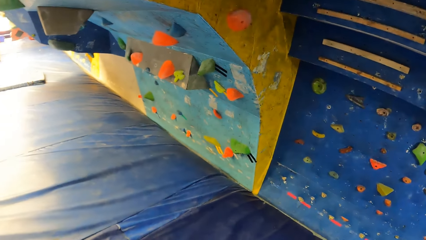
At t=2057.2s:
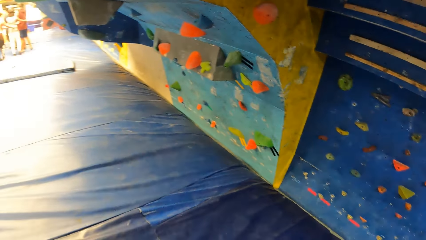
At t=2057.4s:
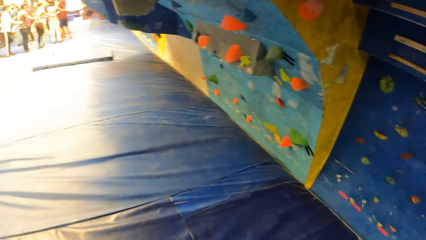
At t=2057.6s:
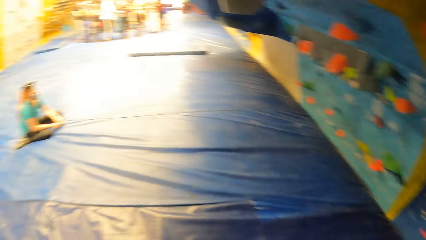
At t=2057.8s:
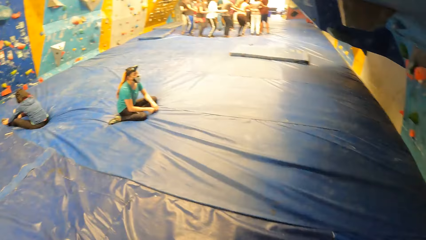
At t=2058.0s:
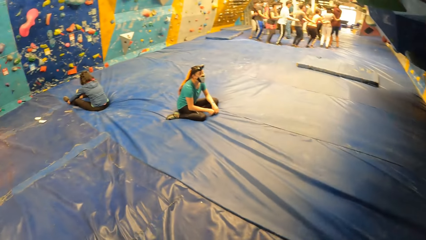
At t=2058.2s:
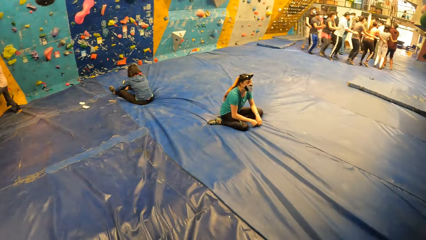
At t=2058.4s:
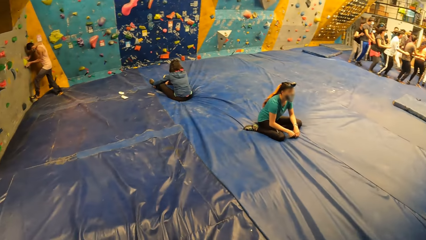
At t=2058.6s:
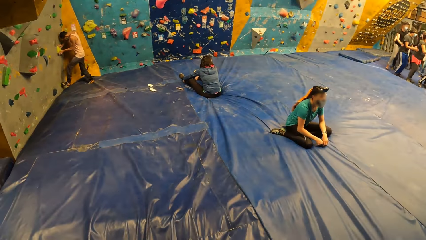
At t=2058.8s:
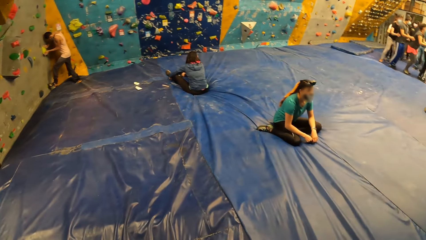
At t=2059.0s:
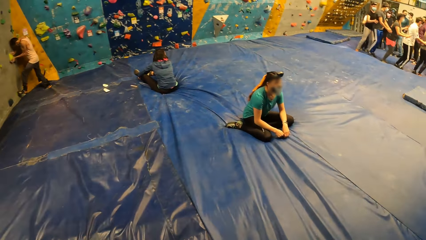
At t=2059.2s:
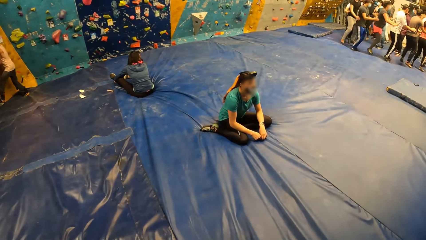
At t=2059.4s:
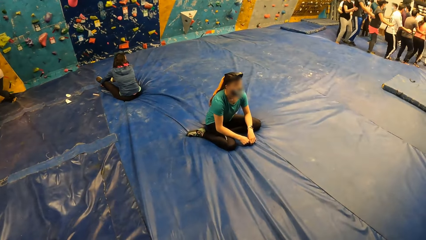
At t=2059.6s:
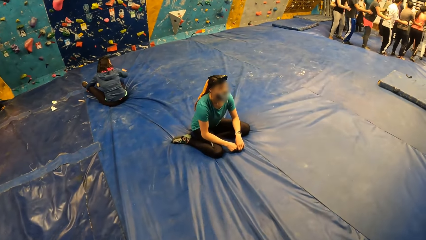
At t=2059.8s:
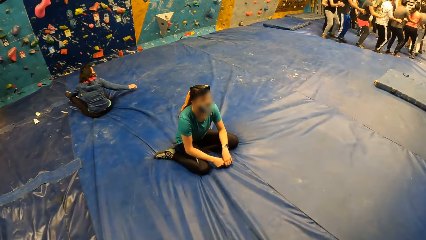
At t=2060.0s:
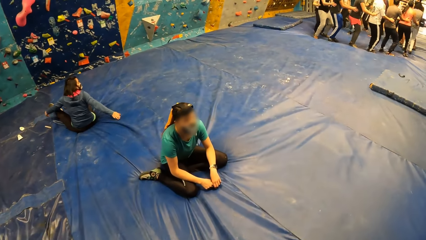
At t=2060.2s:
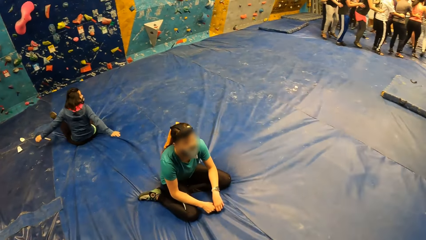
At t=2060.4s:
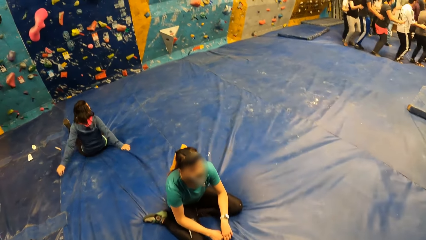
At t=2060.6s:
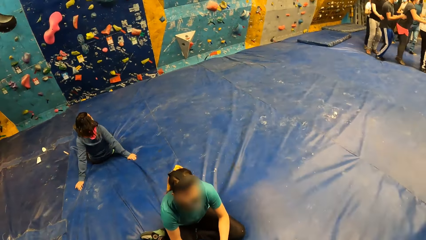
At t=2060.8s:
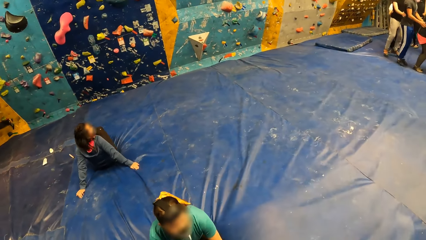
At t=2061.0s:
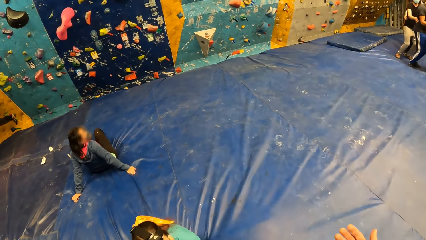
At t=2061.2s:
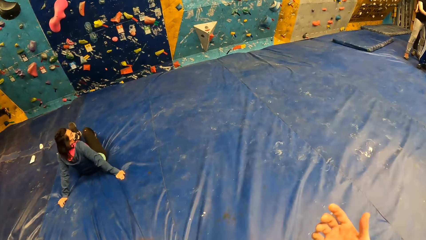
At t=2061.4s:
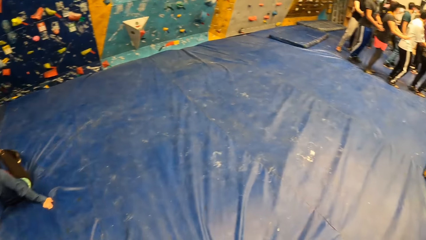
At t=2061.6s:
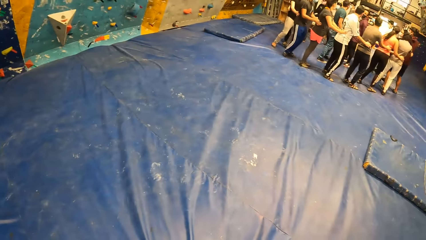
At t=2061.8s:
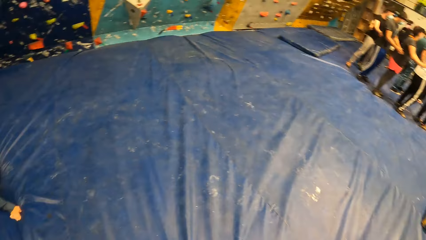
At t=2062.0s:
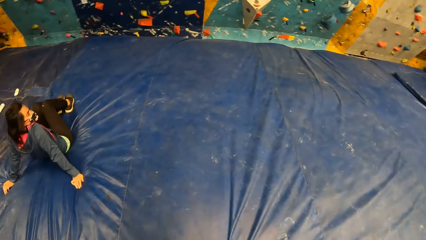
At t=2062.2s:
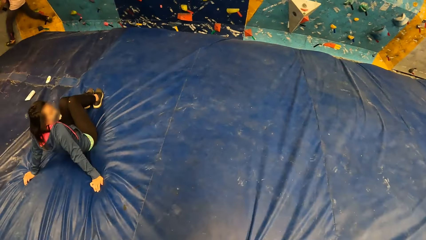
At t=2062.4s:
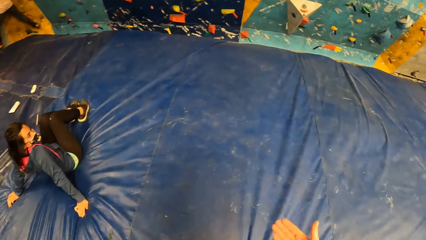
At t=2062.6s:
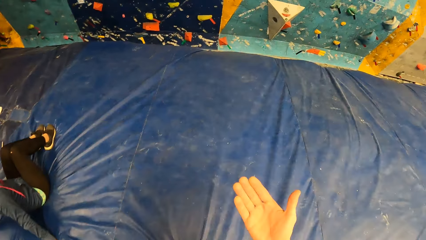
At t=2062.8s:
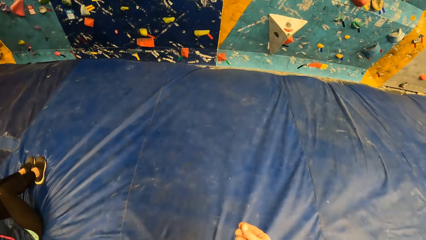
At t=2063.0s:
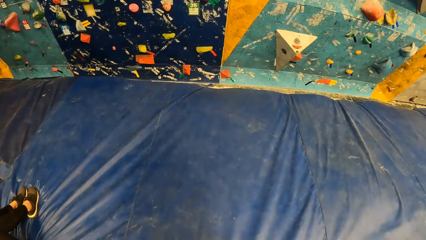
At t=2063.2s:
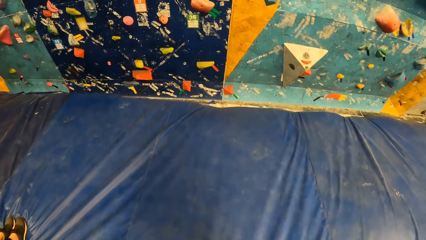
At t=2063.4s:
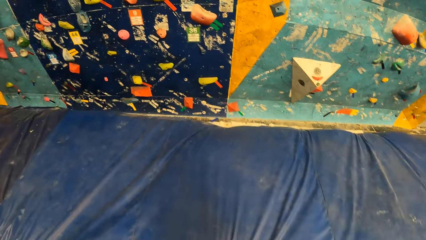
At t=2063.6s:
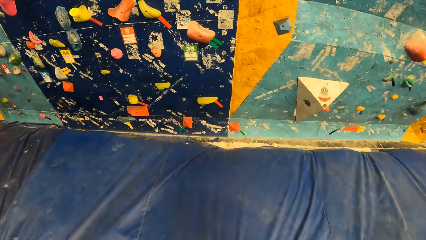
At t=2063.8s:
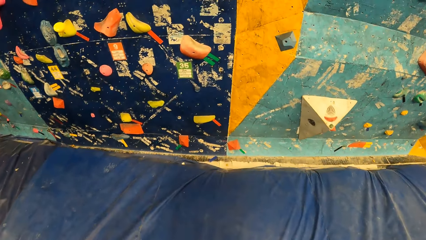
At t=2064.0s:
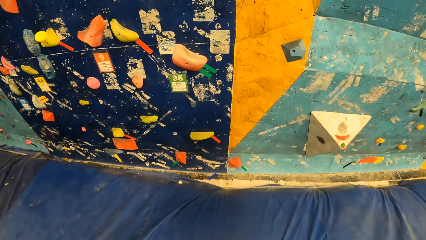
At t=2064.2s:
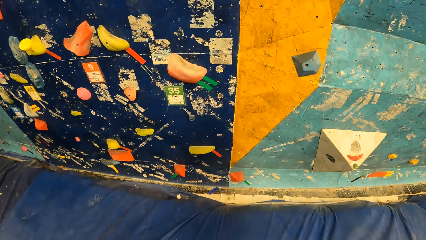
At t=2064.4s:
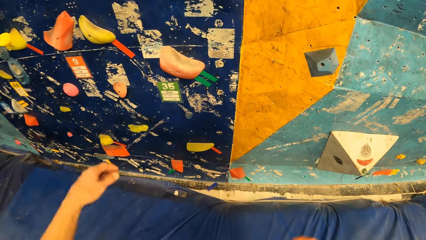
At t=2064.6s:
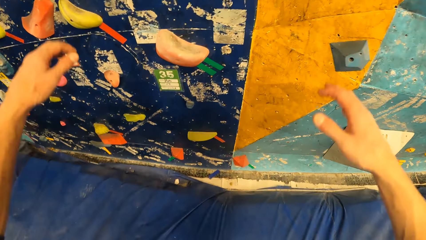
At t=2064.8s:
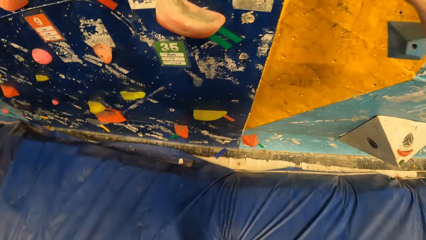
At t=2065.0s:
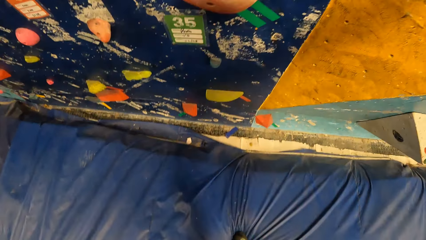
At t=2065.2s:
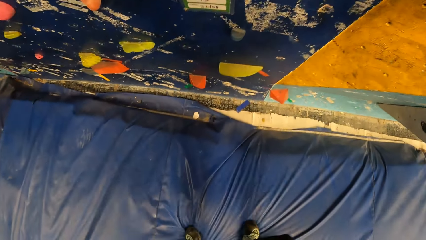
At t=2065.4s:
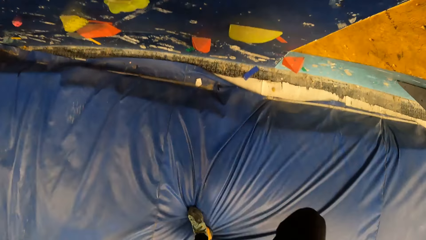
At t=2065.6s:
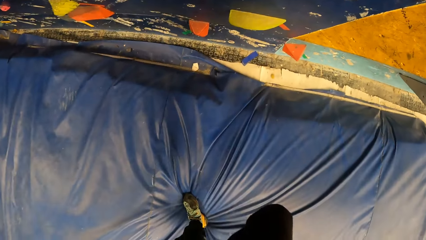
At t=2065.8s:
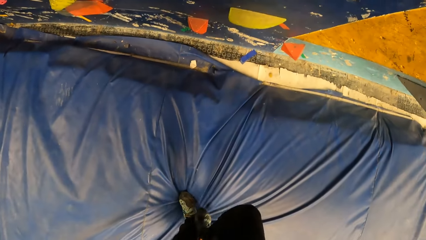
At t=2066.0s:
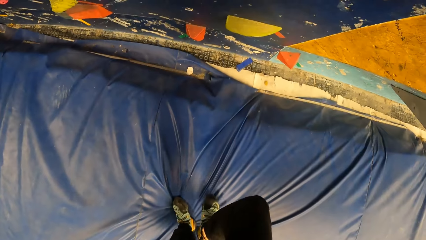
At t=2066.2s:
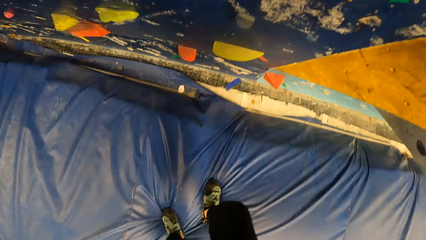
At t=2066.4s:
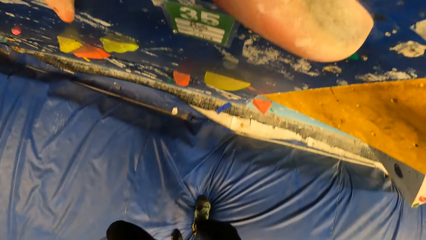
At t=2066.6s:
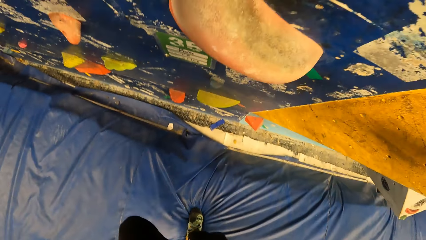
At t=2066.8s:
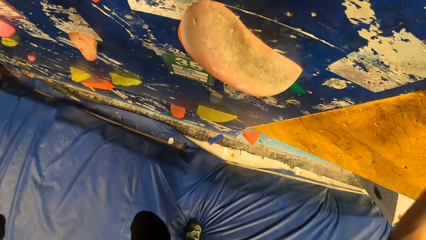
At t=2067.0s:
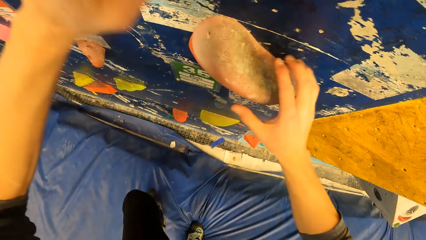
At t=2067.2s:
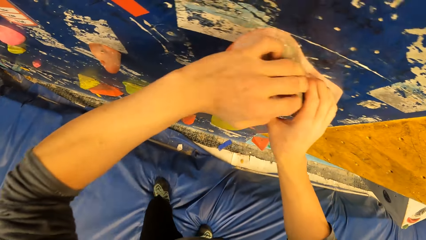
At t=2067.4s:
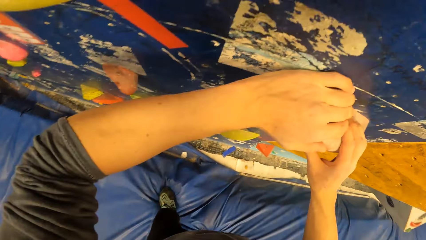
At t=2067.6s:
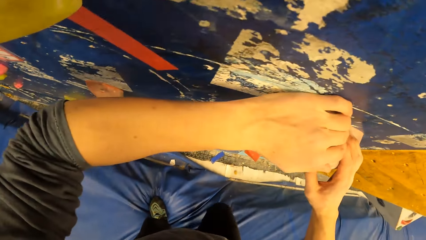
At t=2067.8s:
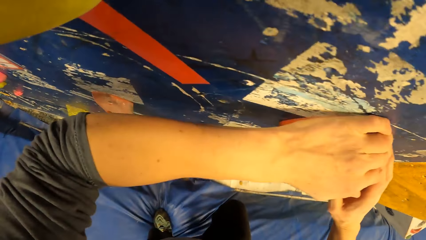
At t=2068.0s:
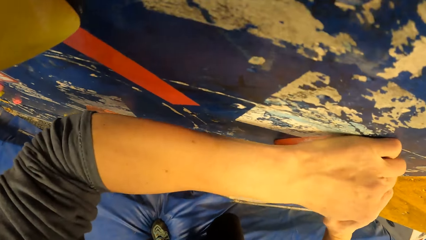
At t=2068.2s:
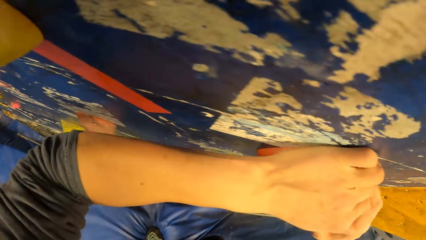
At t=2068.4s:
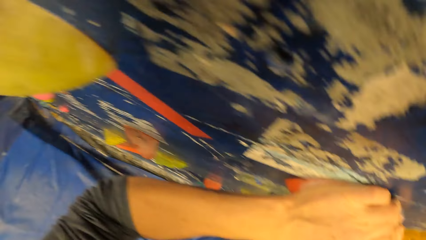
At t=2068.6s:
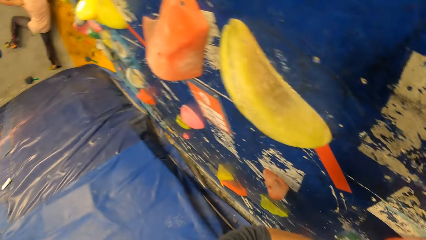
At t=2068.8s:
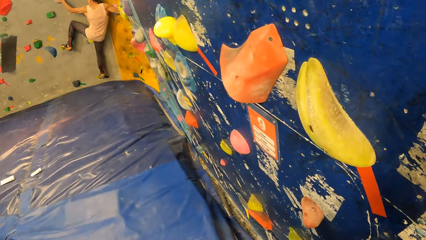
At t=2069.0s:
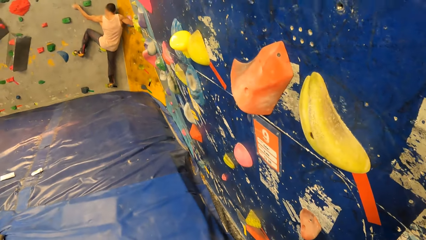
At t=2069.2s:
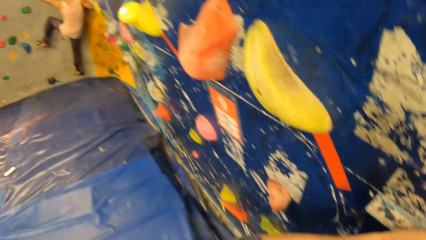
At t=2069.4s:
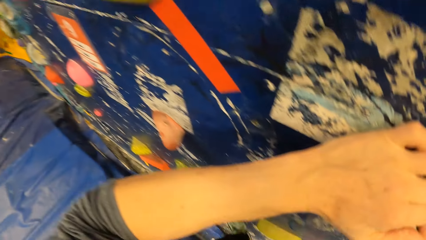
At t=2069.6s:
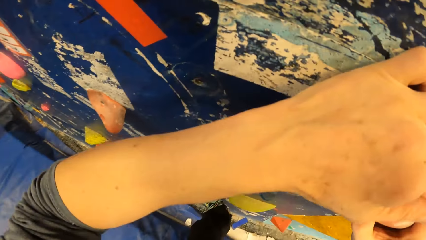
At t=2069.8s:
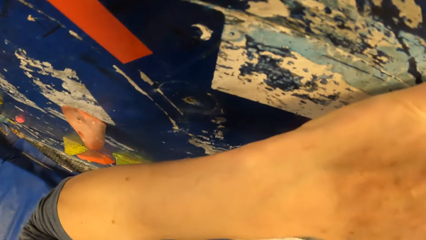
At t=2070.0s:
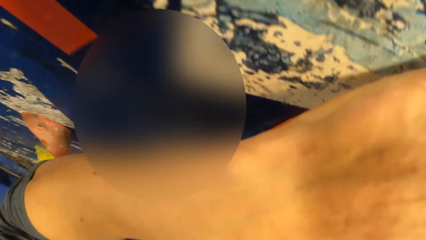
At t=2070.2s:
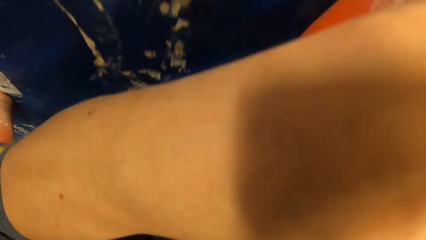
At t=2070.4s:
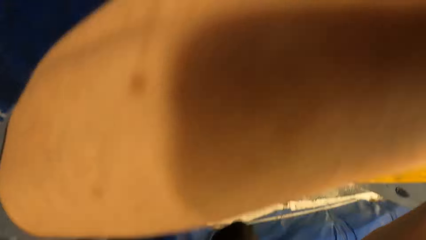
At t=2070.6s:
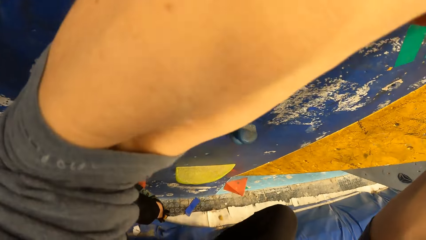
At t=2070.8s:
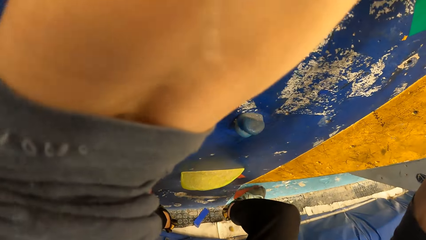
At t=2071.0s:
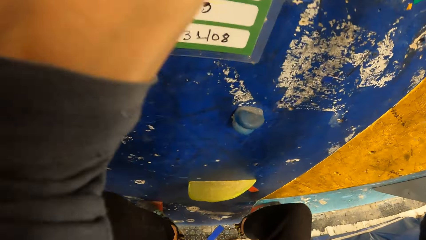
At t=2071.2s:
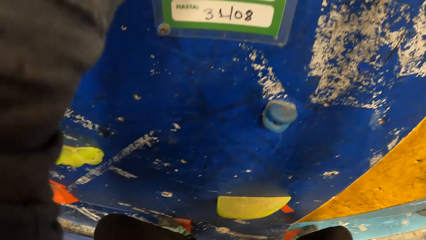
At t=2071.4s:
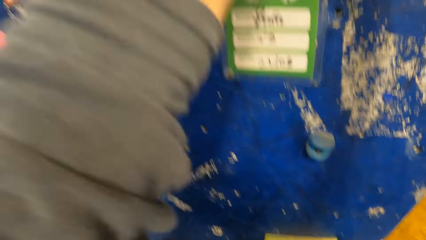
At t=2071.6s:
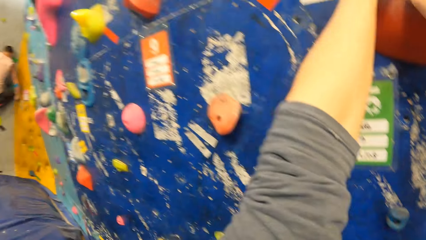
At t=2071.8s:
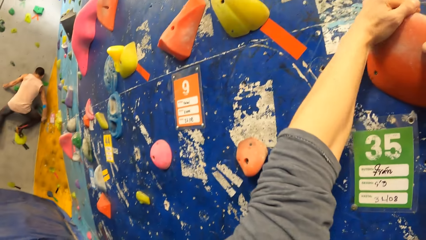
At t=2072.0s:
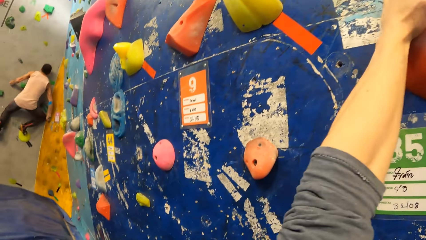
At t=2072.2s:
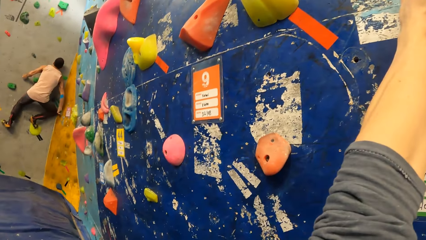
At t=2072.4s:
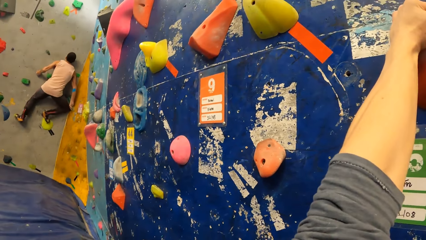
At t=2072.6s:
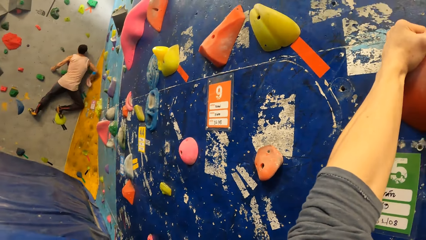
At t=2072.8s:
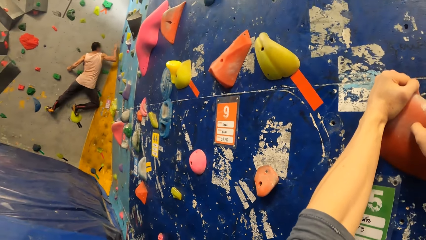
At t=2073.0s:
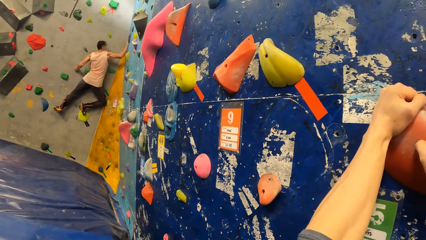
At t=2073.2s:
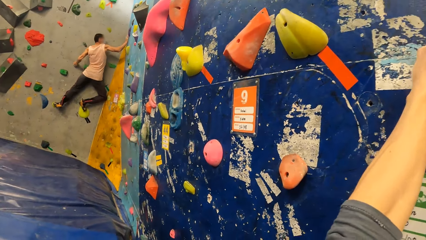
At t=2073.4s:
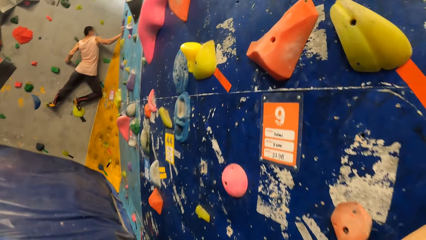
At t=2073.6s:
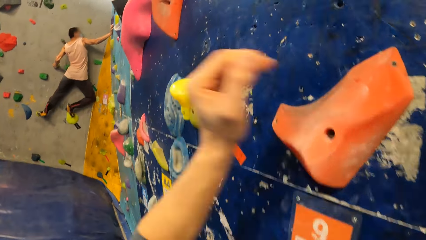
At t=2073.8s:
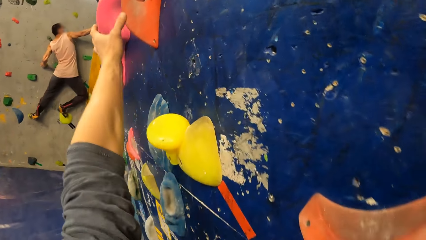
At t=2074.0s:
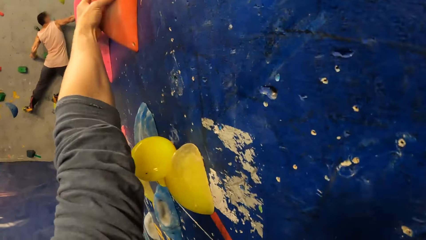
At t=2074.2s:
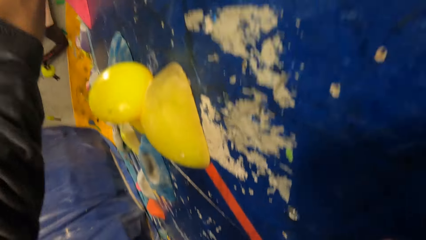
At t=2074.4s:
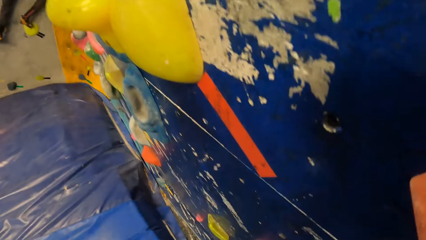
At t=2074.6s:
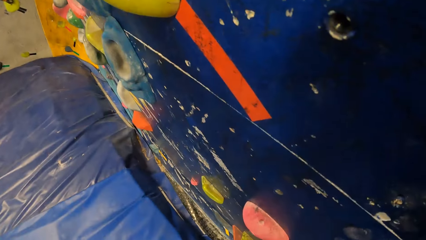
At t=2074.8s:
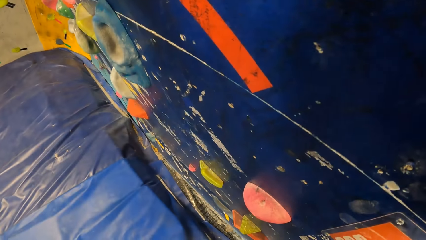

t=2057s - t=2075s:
The camera wearer looks around. He walks a few steps. He walks close to the wall. He touches the wall. He places his hands on a rock on the wall. He climbs the wall.
